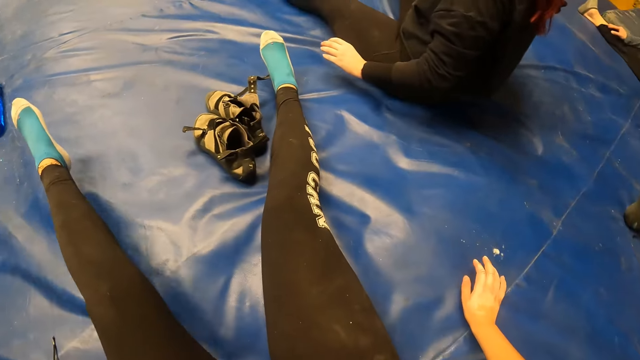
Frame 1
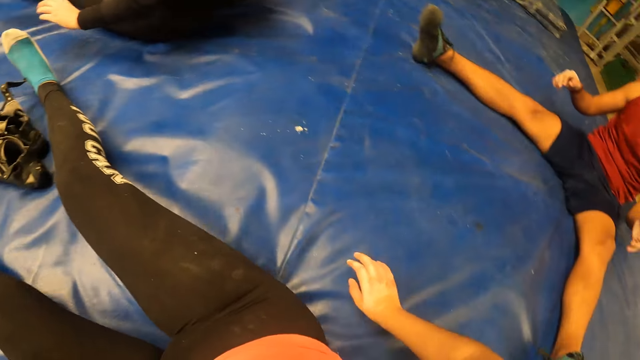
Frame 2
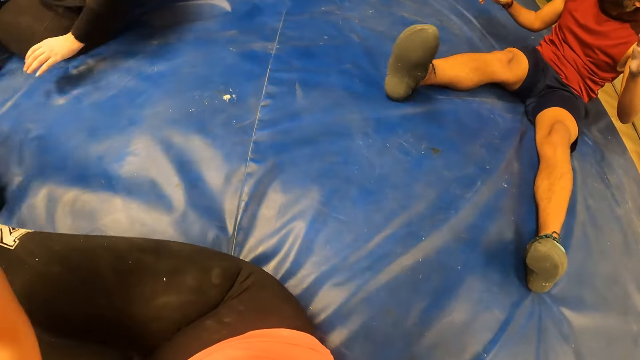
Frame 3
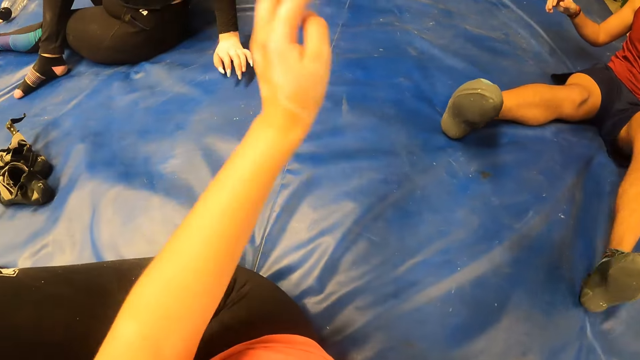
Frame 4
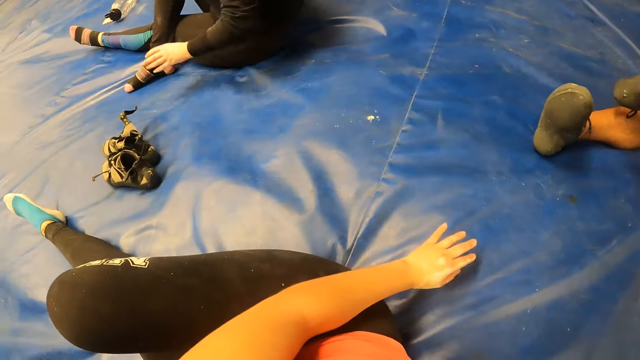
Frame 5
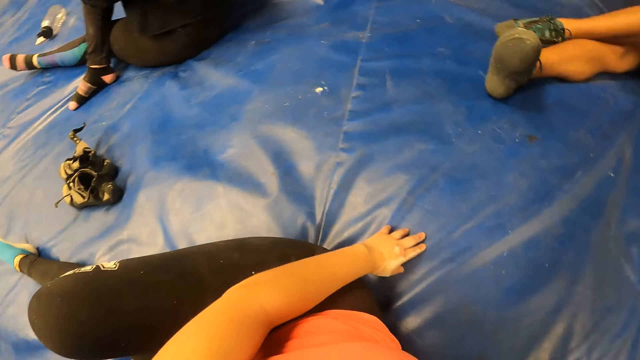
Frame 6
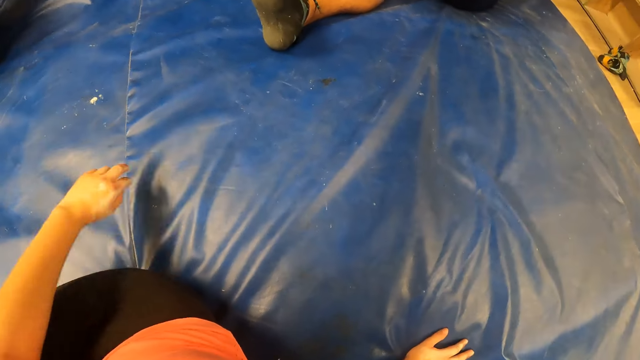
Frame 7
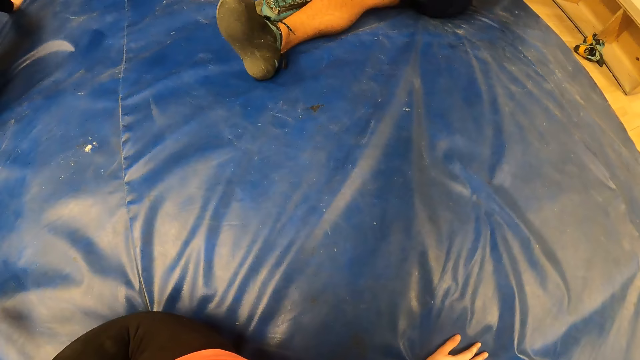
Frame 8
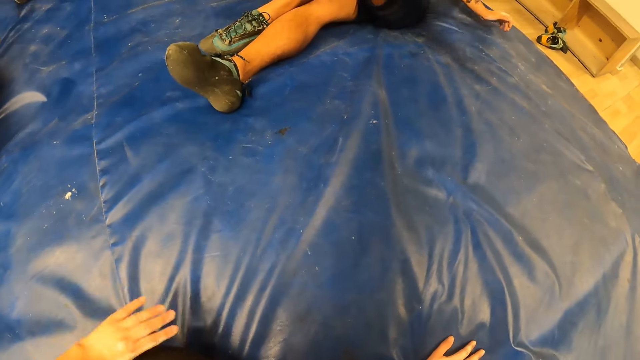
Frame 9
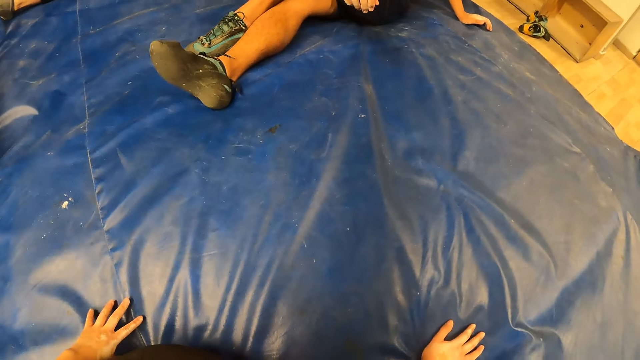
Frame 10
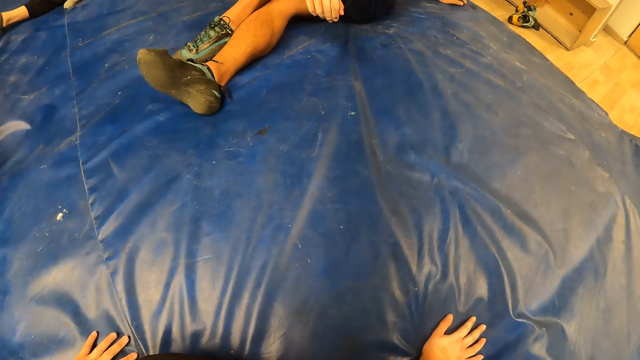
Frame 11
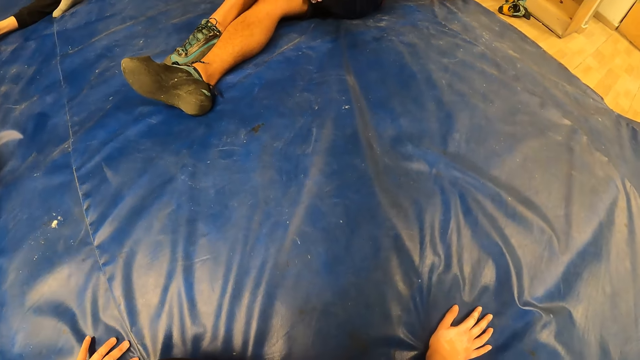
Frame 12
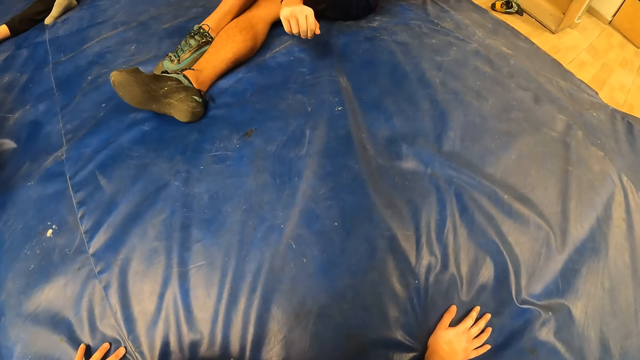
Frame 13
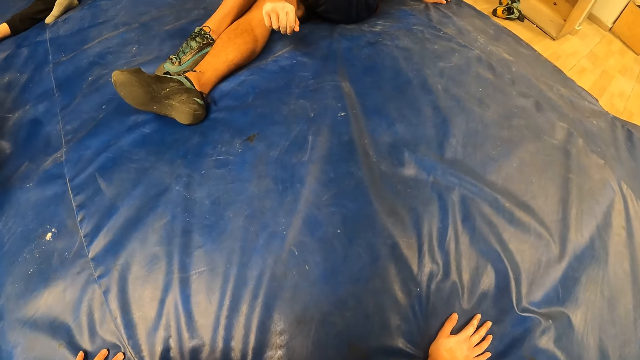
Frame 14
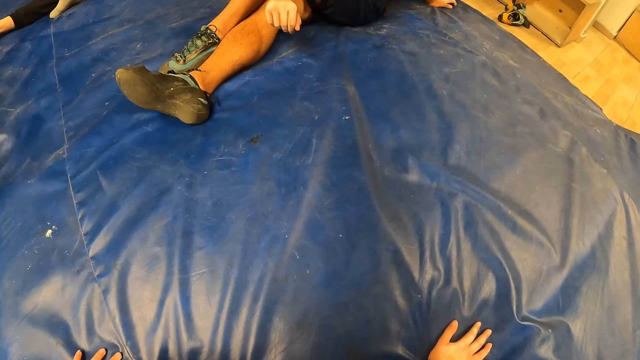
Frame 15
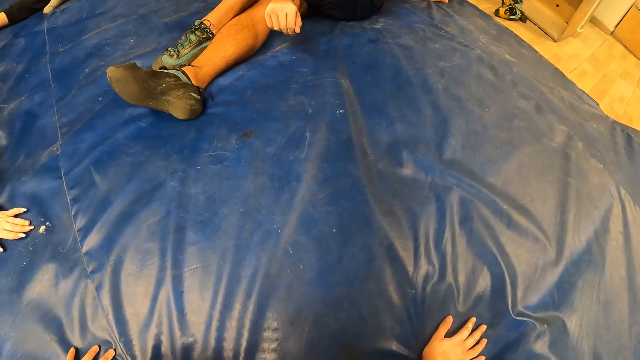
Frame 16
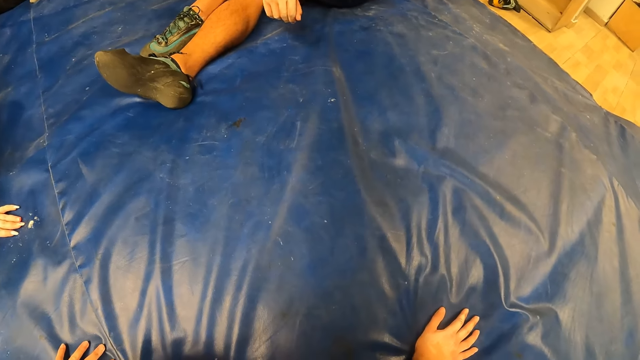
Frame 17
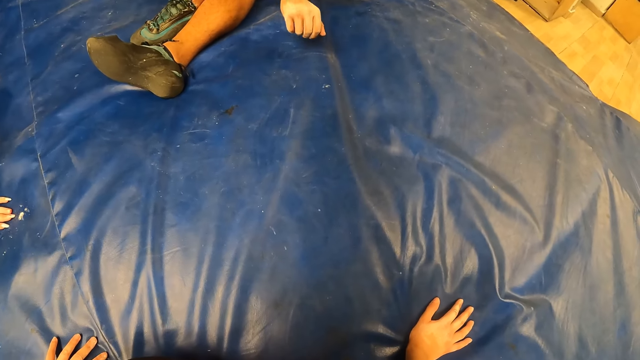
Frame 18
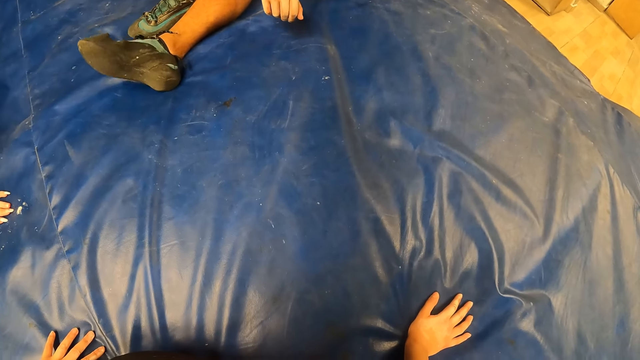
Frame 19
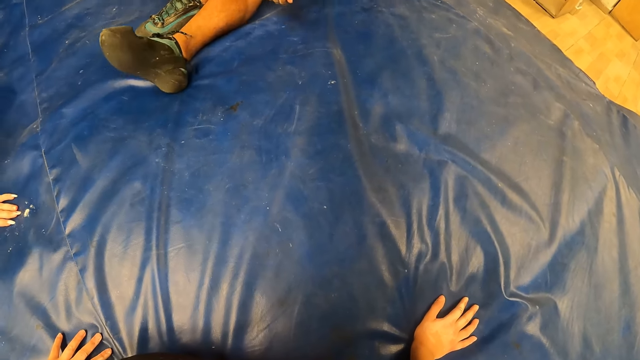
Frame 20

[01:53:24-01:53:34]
The camera wearer moves the hand. The man crosses his legs. The camera wearer looks around, moves the hand, and looks around.

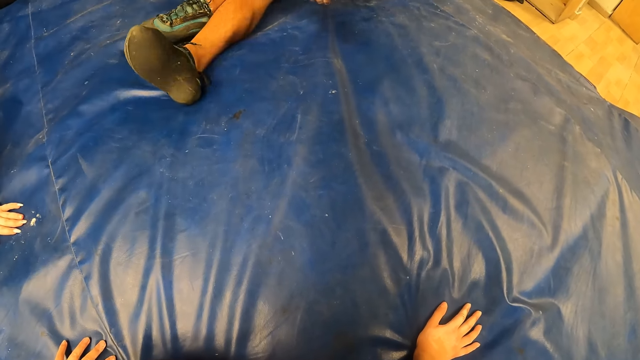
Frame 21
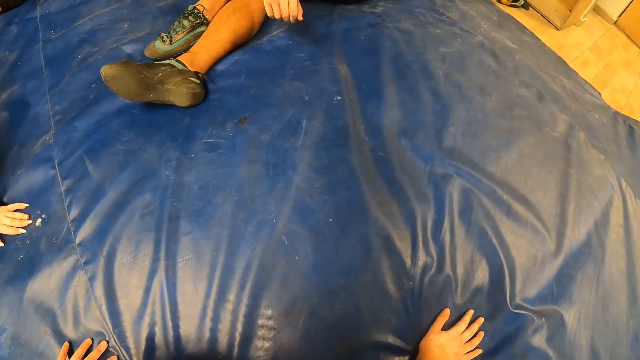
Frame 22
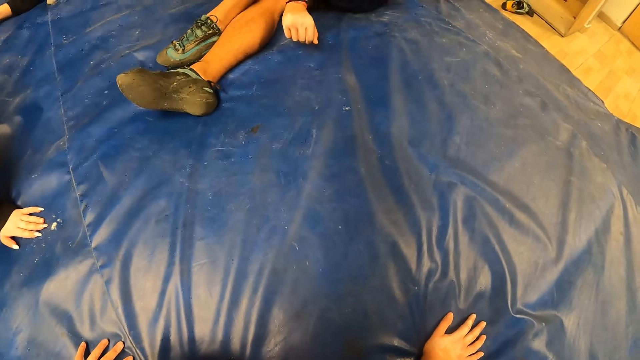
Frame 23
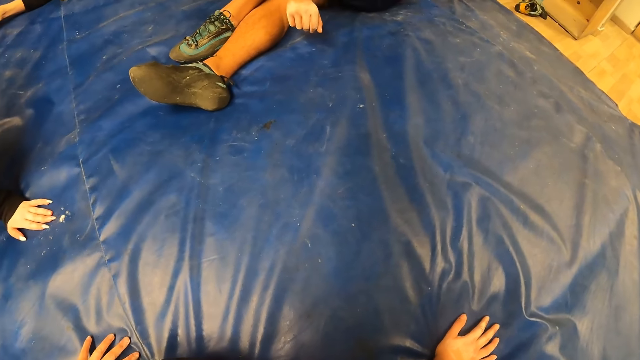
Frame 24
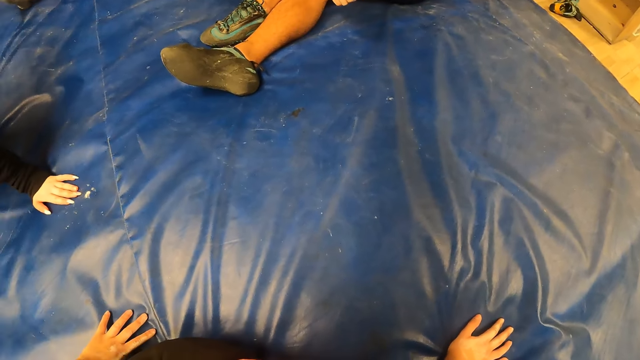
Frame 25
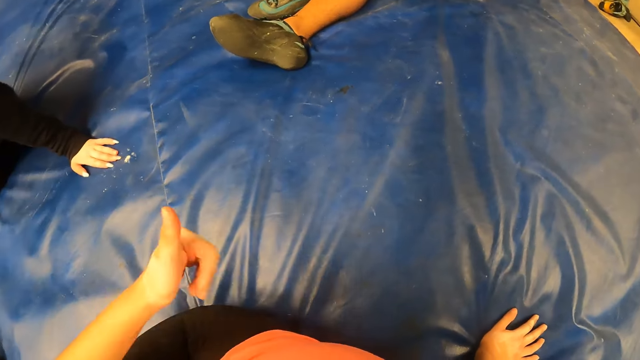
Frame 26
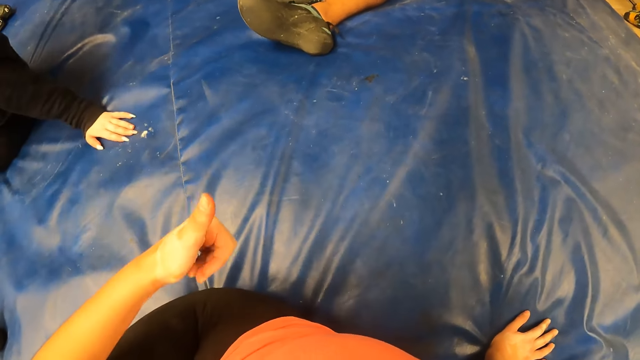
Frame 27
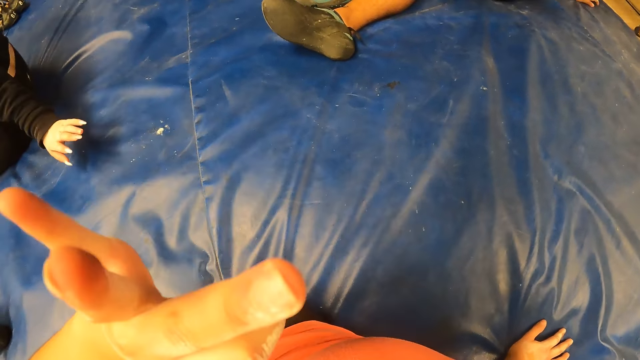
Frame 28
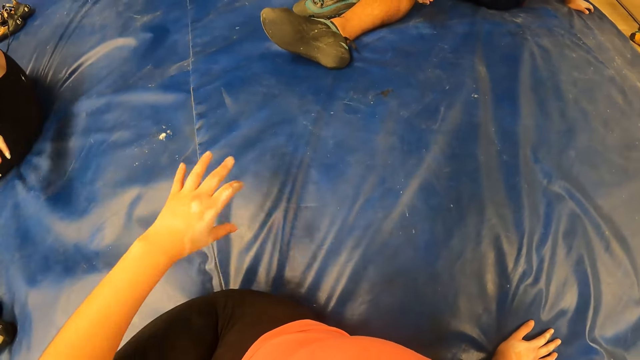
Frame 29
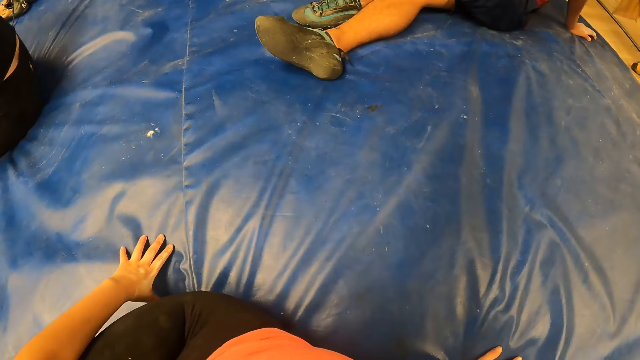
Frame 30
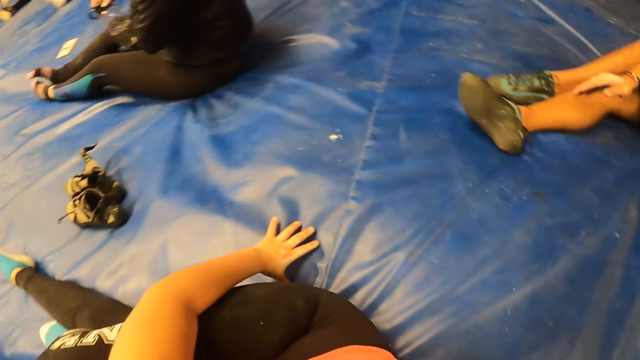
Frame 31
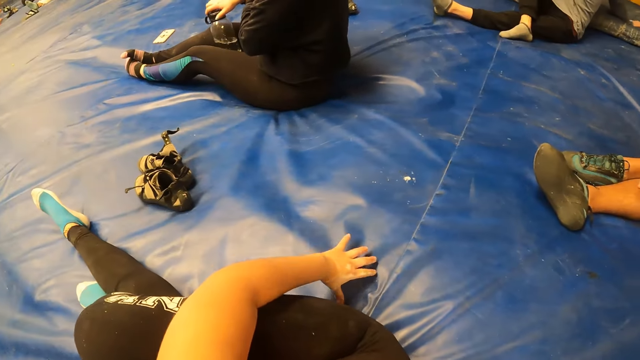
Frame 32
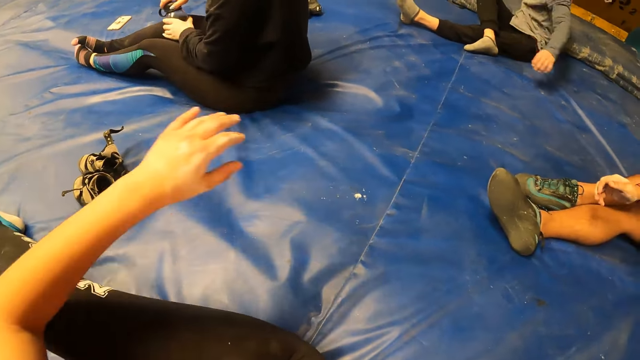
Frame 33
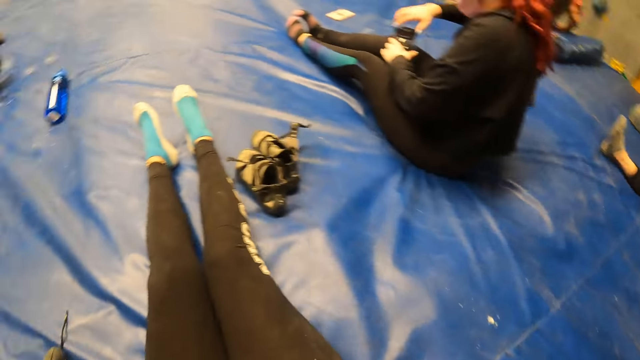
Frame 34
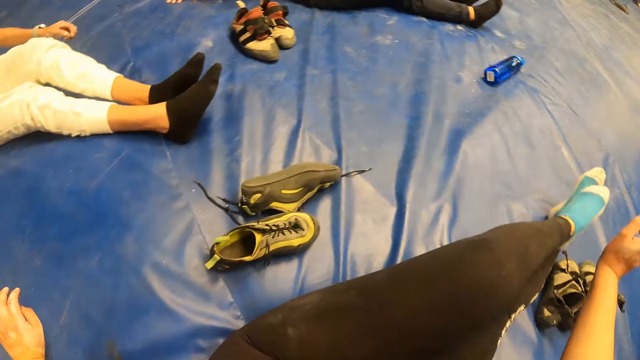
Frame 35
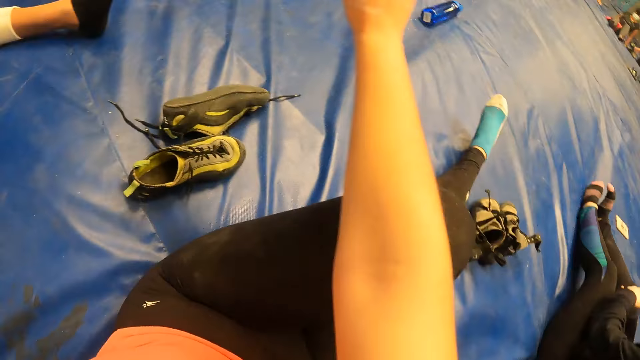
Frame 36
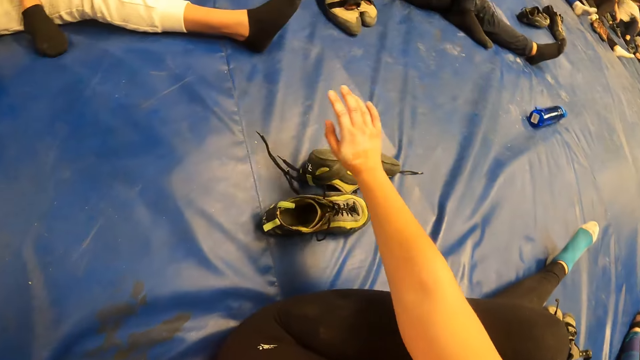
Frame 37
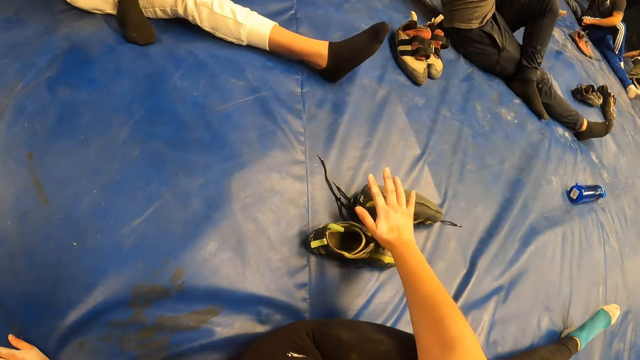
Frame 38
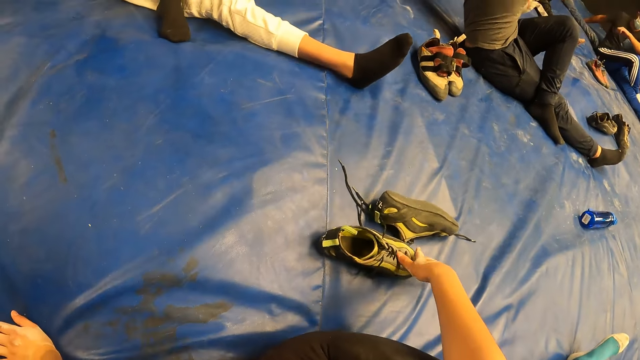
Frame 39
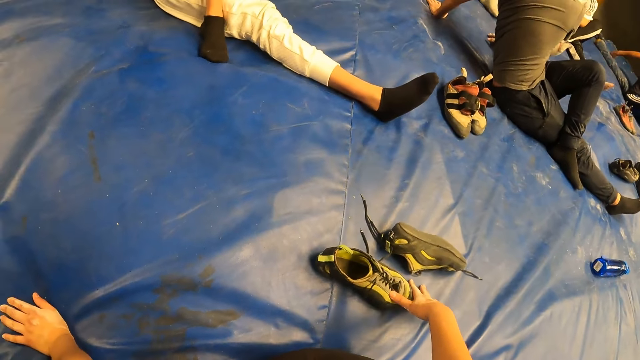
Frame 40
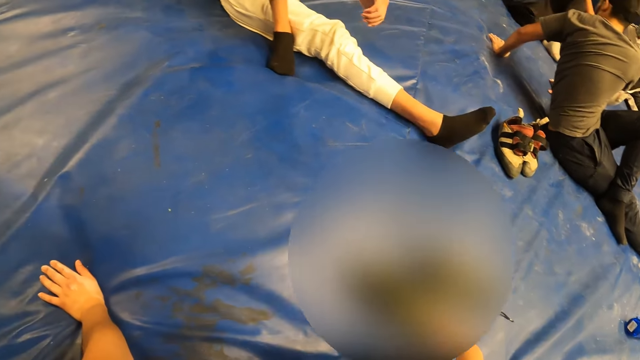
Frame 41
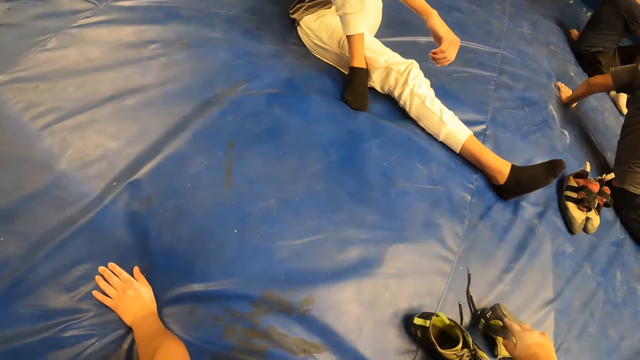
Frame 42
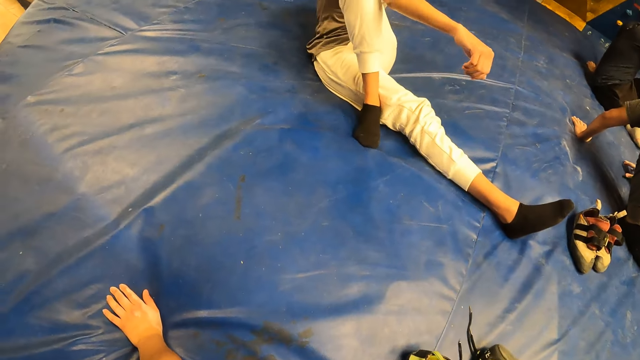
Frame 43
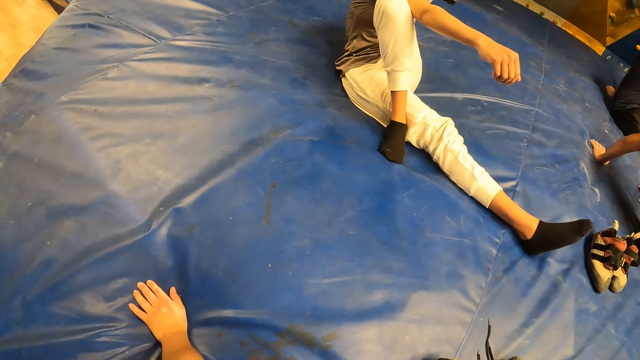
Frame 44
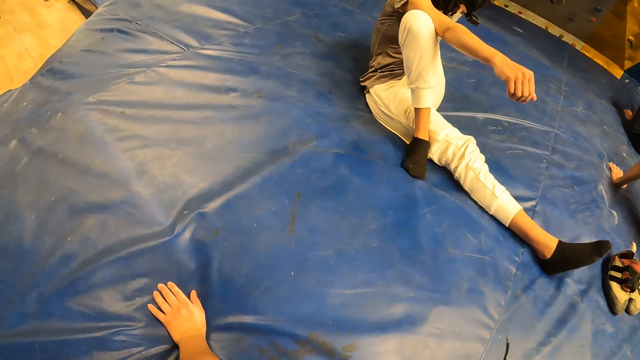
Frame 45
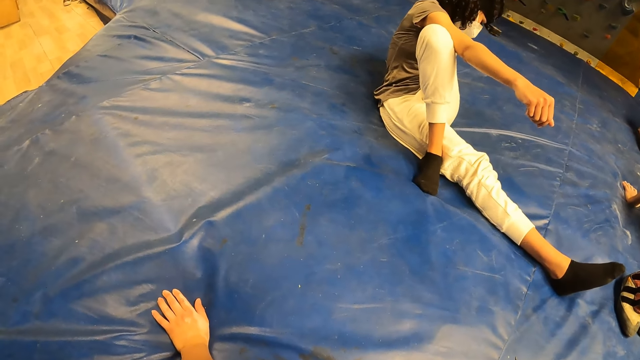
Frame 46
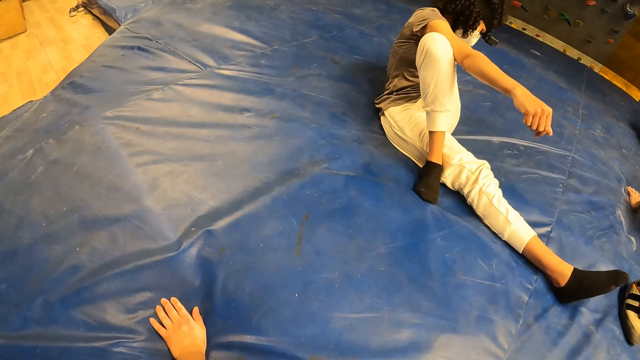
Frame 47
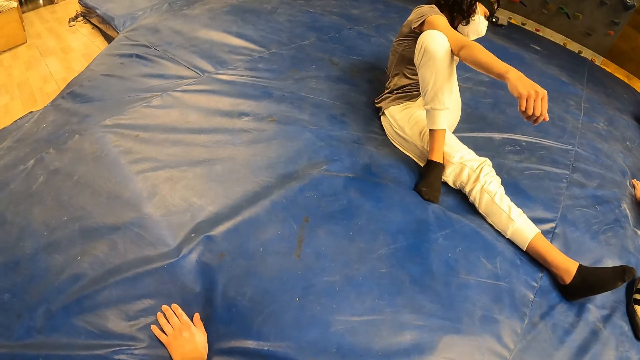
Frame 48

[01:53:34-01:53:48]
The camera wearer gestures with her left hand. The woman holds a water bottle between her knees with her left hand. The camera wearer moves the hands. Another woman crosses her legs. The camera wearer touches a pair of sneakers on the mat with her right hand. A lady looks around.
